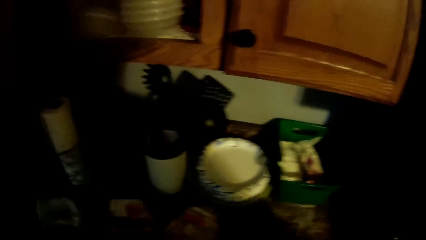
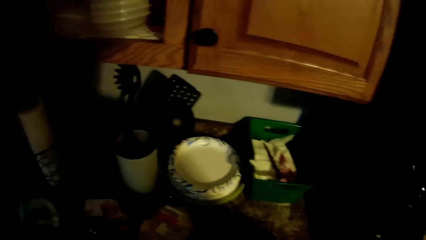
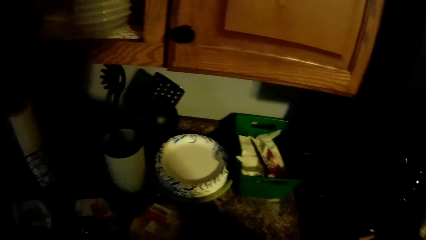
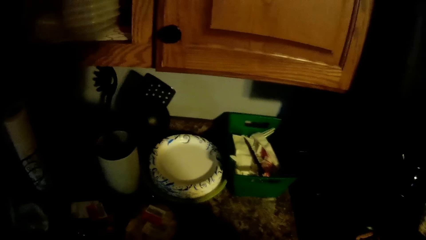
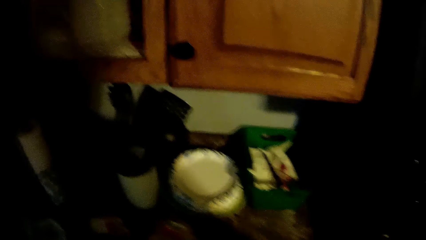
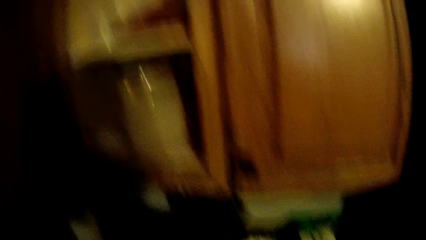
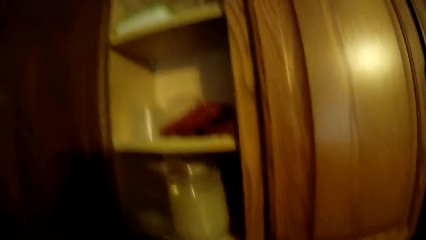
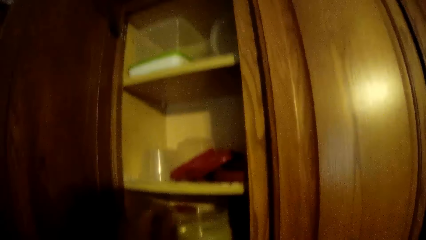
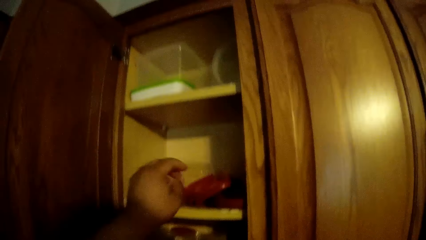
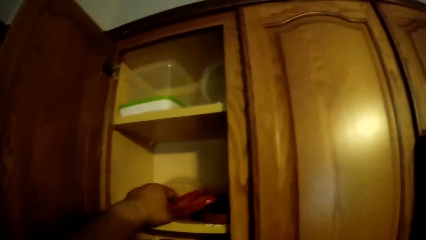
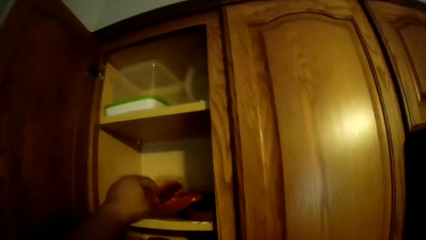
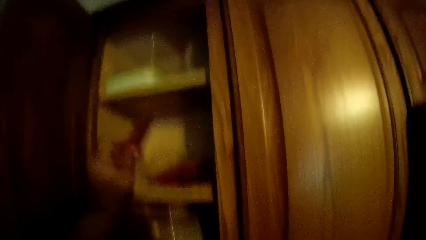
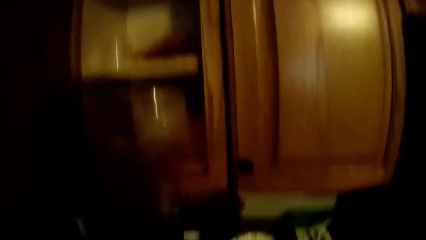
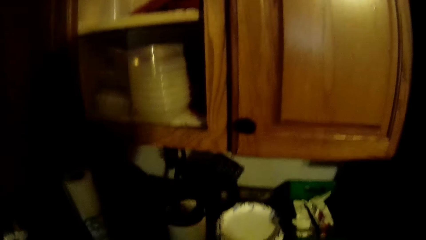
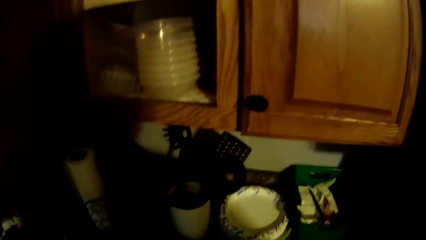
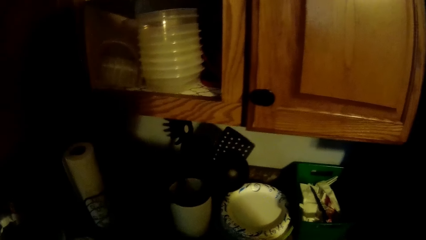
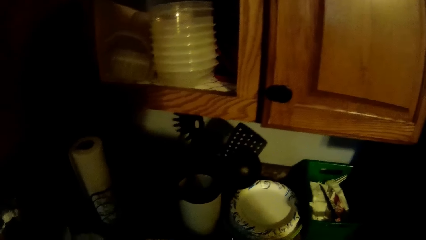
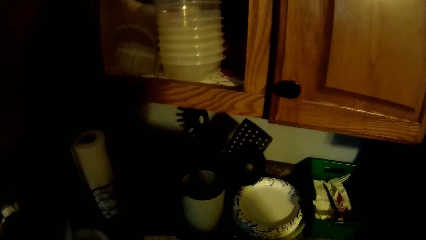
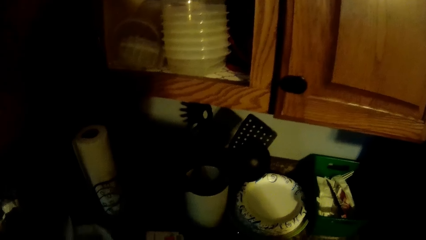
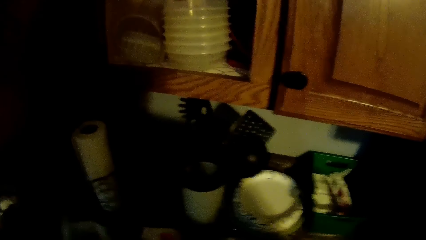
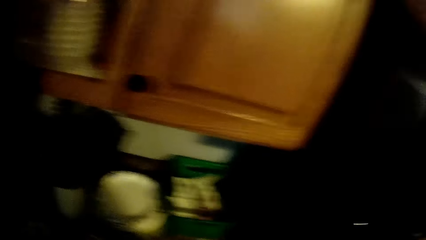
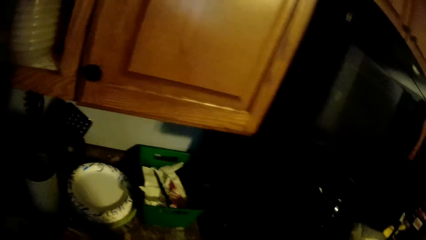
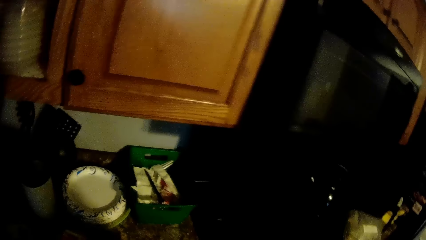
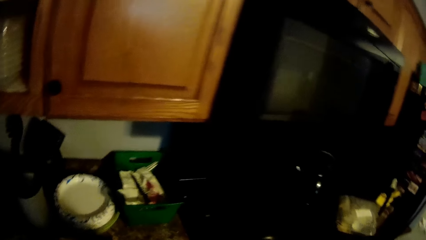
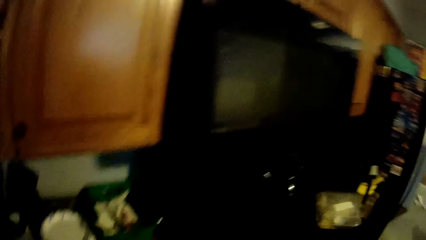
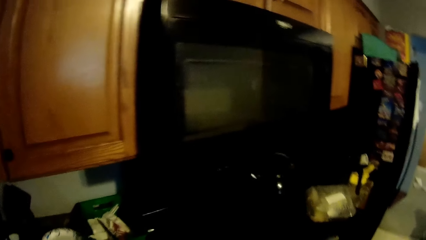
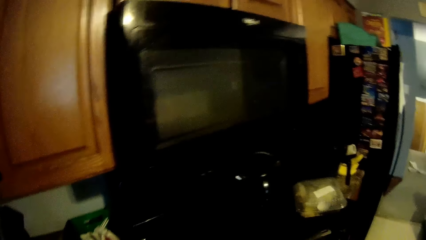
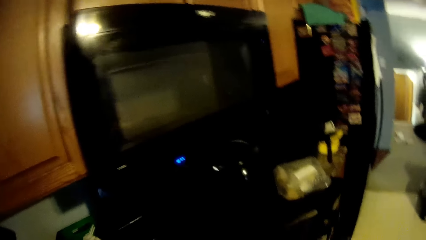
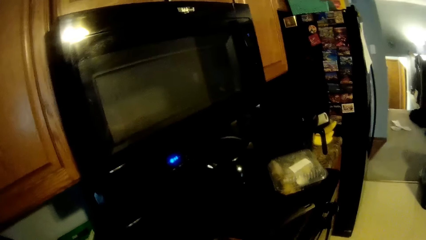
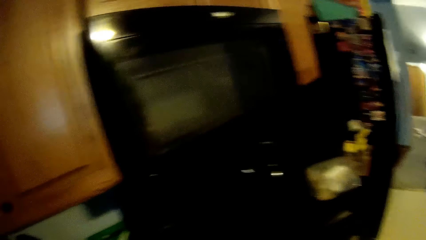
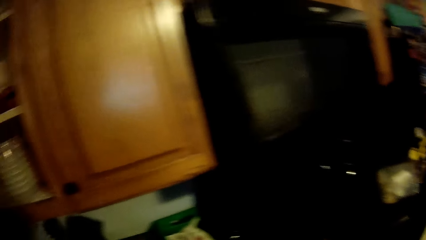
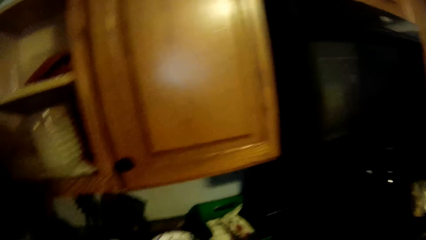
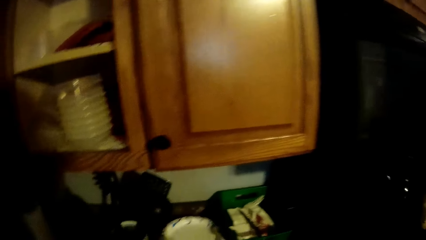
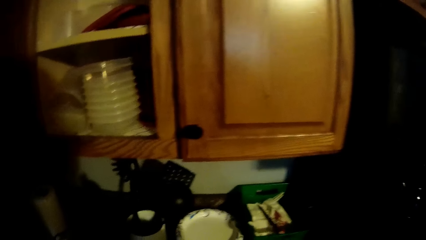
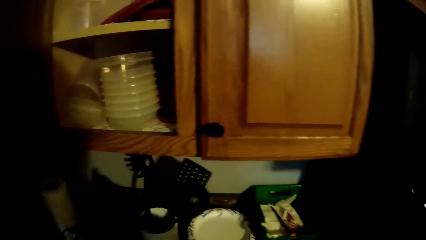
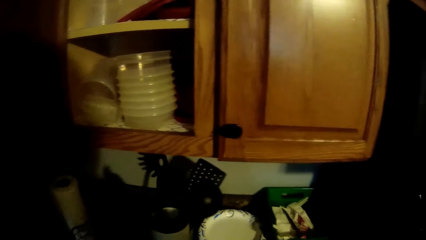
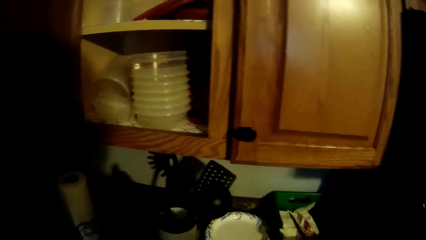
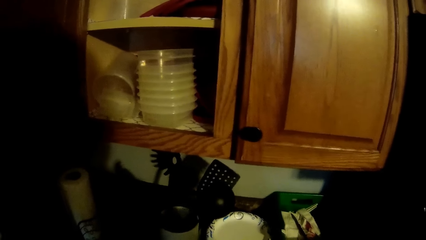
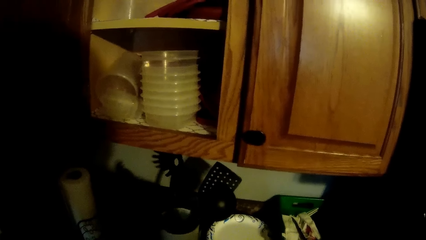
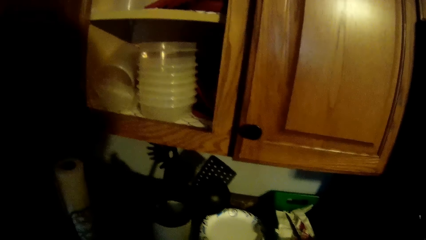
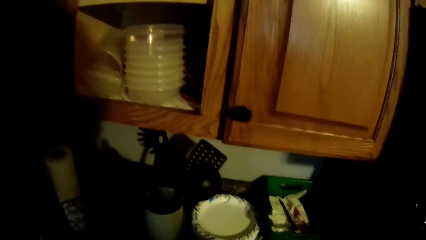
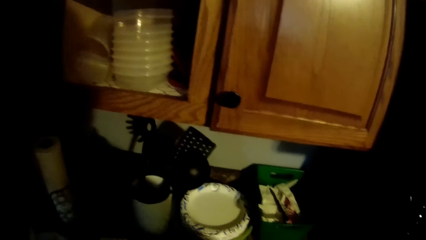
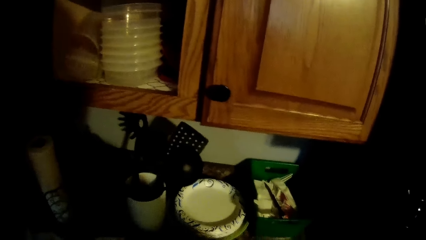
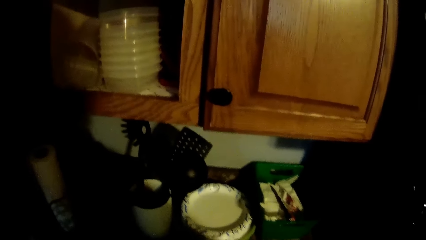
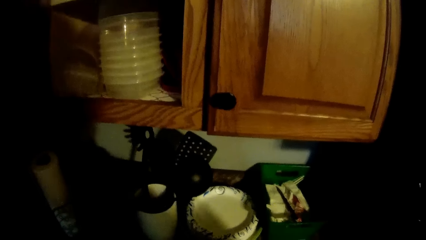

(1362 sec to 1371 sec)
The camera wearer picks up a plastic cover or lid from the cabinet with his left hand. He looks around. He covers the plate with the lid.

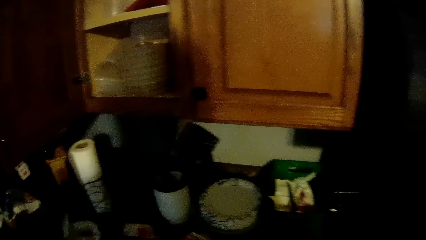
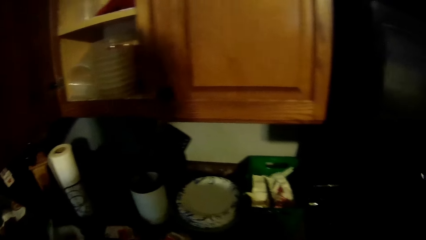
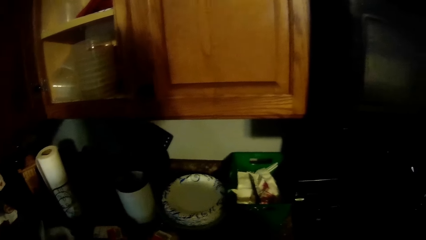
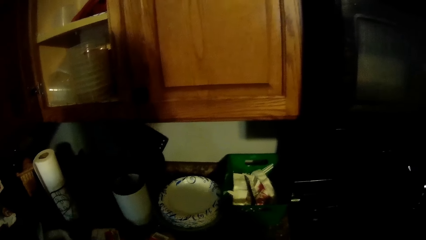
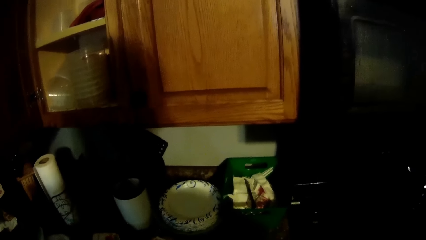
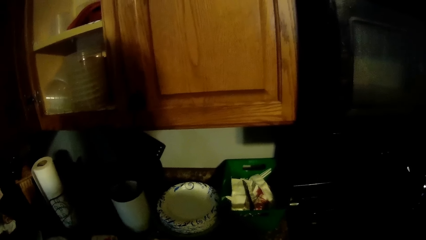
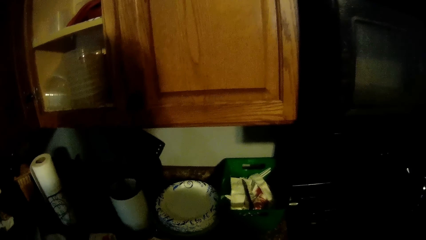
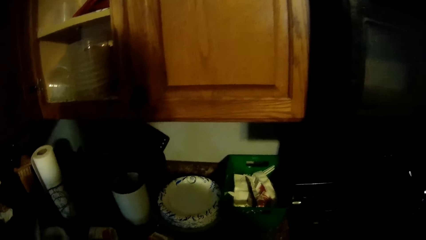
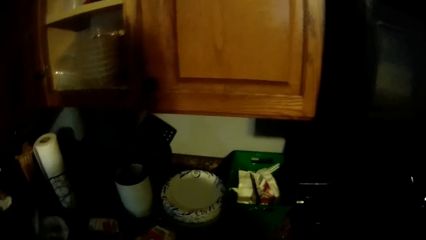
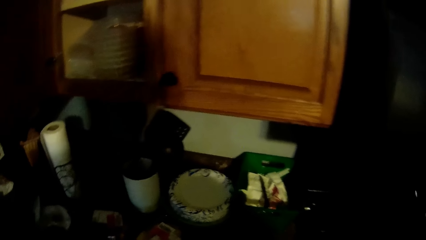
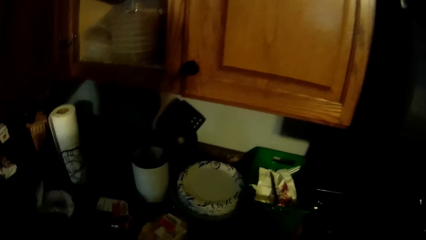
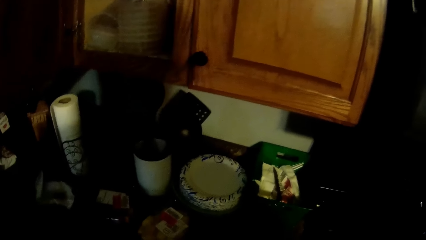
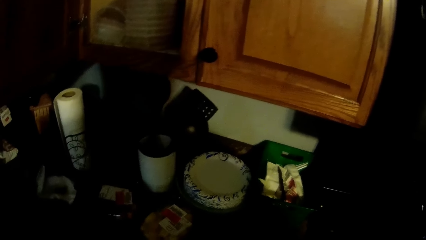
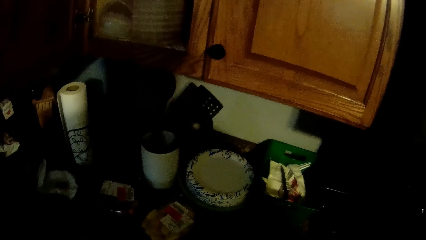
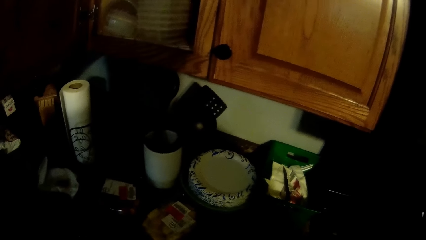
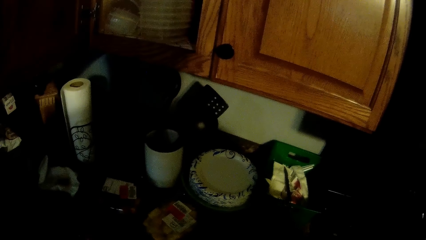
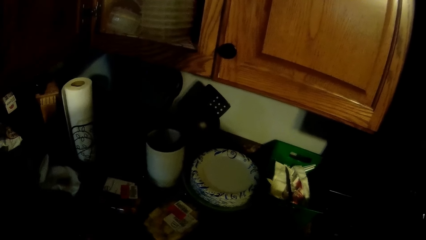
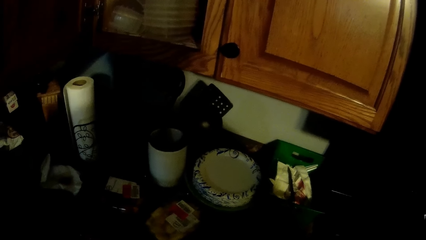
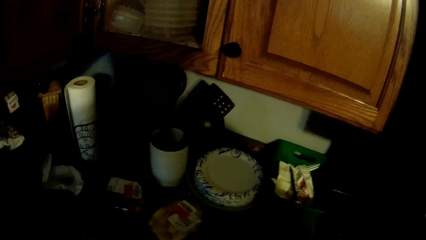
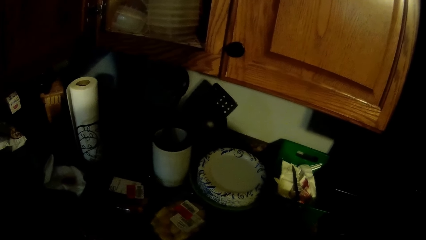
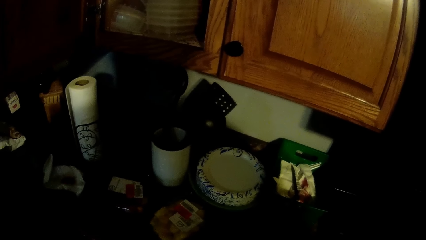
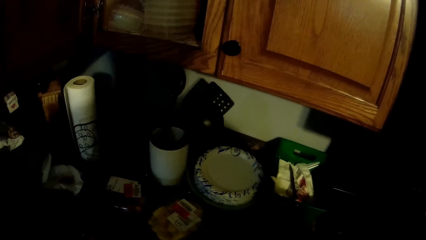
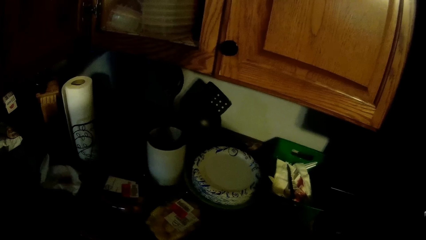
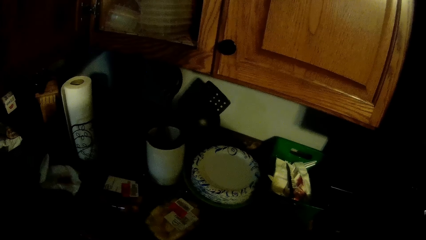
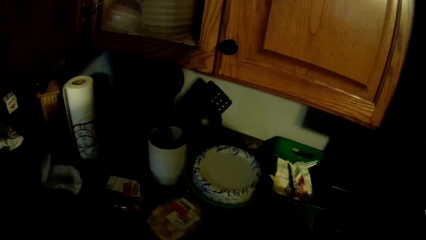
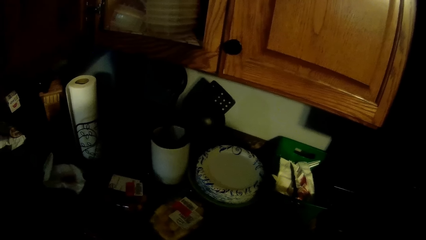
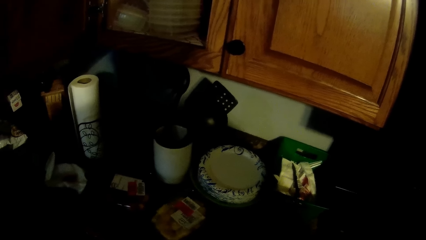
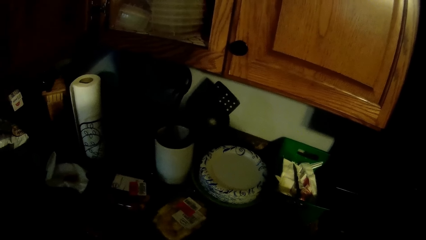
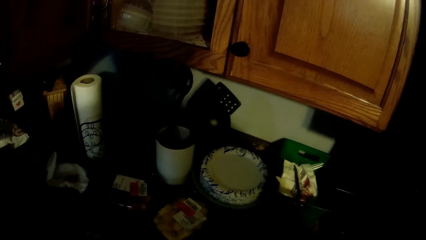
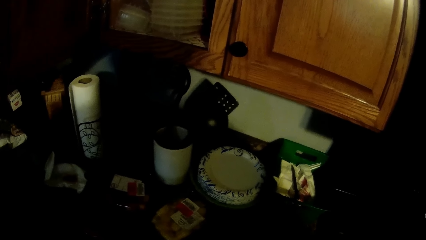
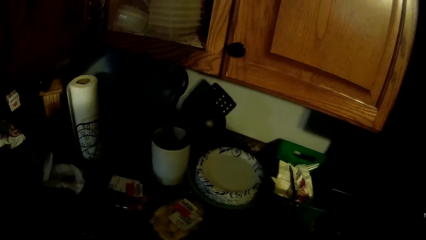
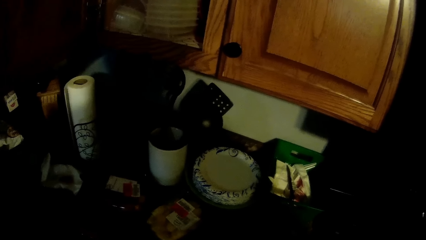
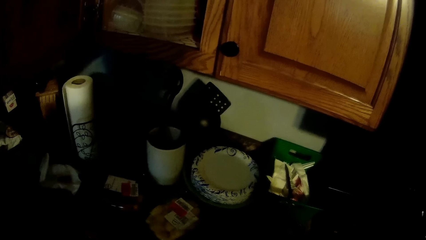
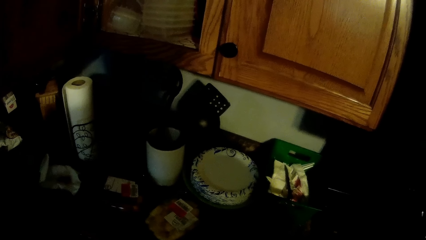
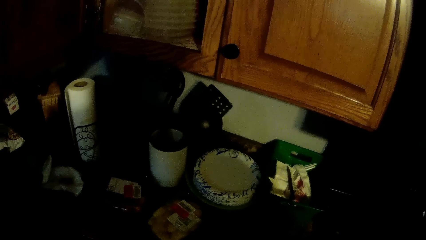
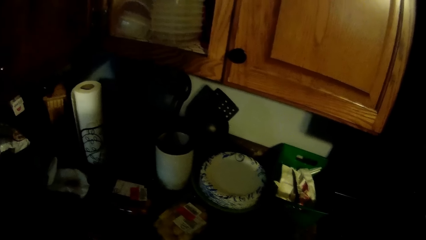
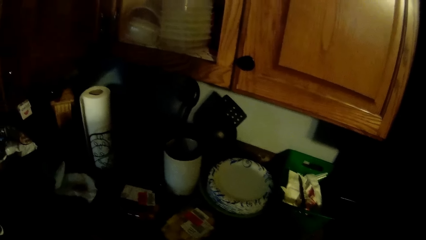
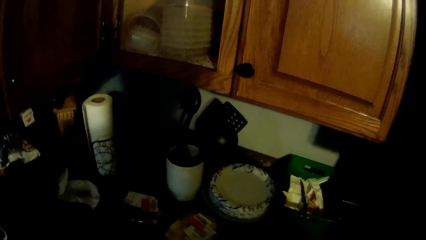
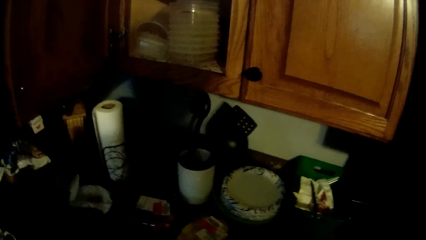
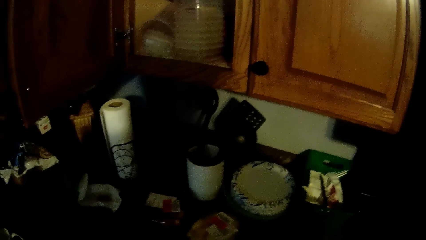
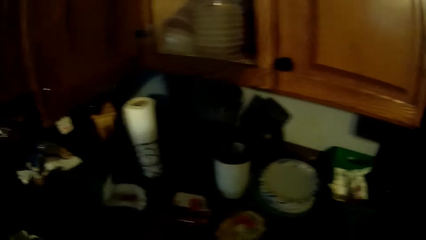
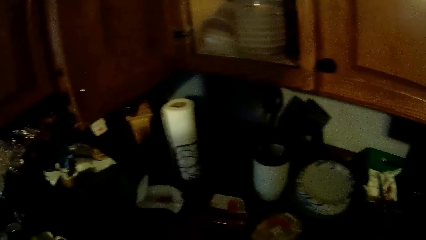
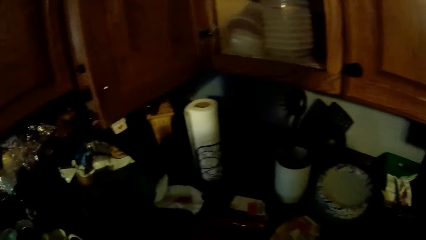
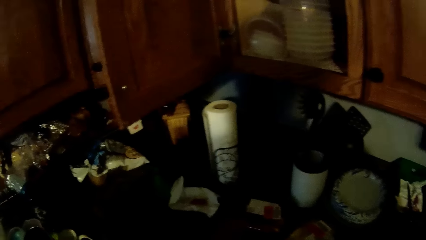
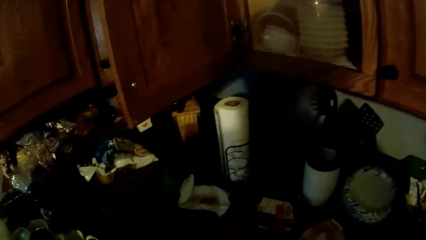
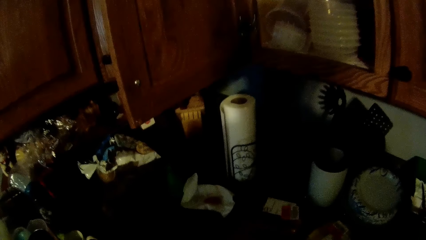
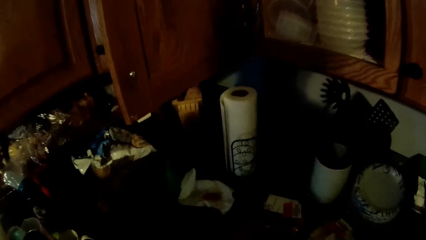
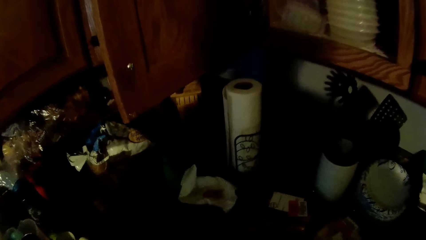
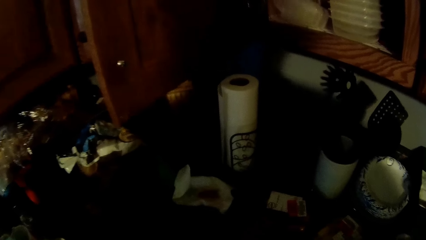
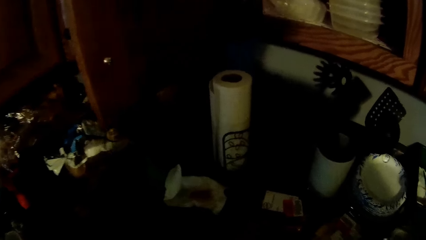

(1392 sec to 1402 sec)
The camera wearer looks around.
